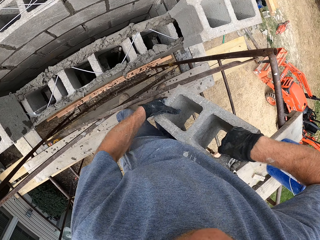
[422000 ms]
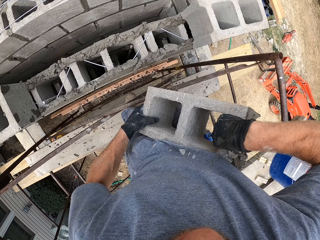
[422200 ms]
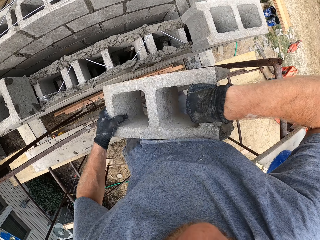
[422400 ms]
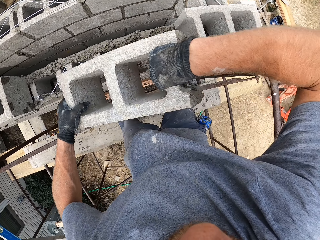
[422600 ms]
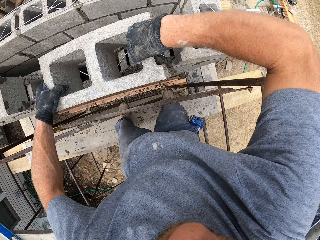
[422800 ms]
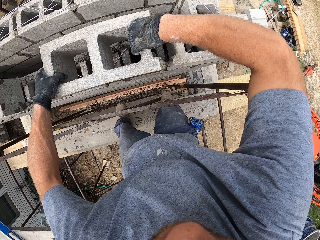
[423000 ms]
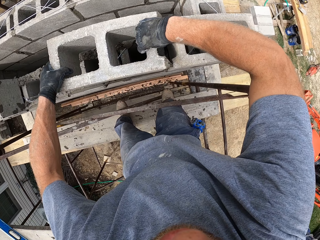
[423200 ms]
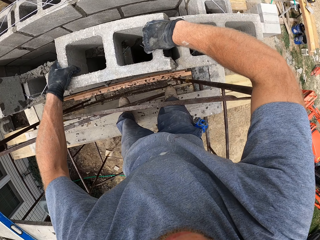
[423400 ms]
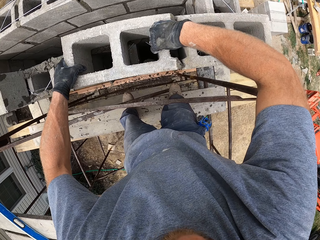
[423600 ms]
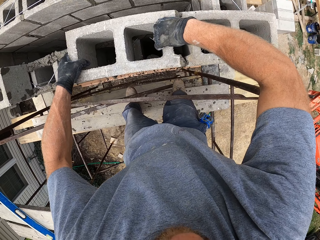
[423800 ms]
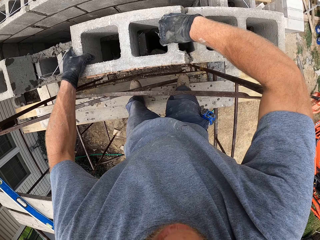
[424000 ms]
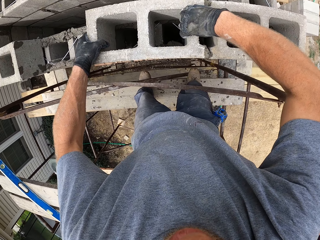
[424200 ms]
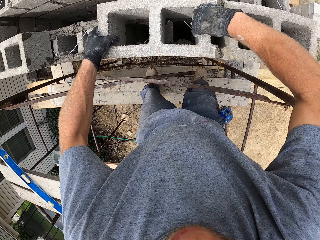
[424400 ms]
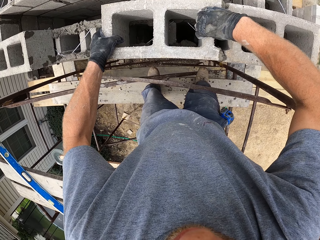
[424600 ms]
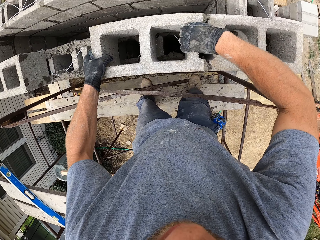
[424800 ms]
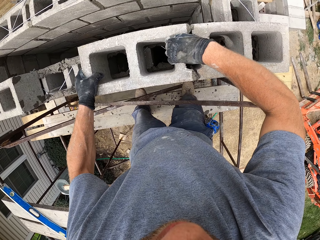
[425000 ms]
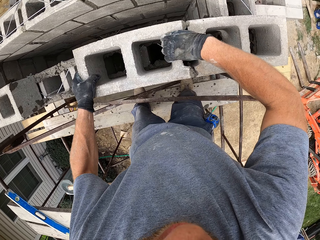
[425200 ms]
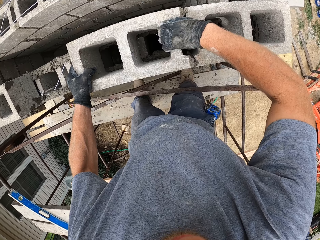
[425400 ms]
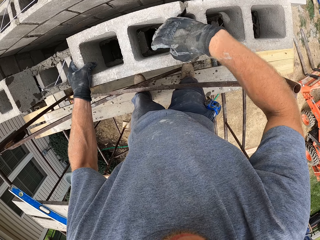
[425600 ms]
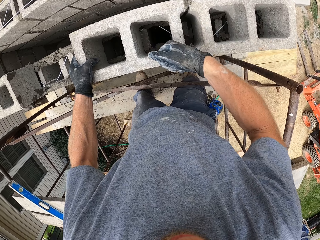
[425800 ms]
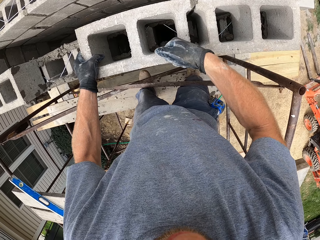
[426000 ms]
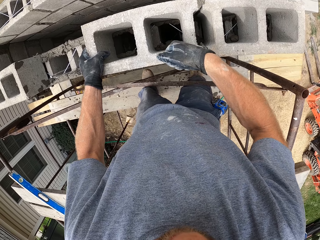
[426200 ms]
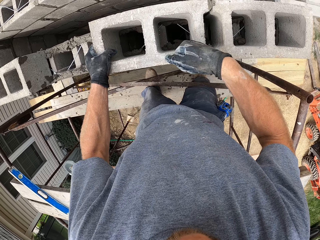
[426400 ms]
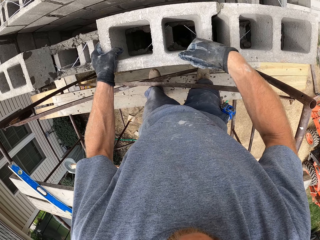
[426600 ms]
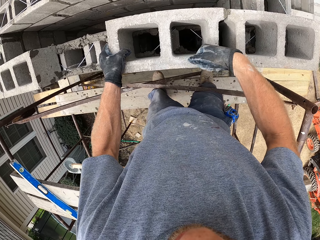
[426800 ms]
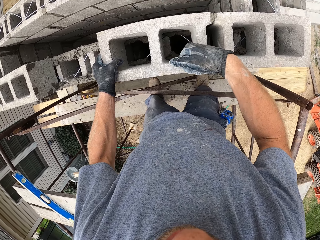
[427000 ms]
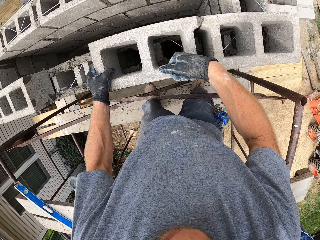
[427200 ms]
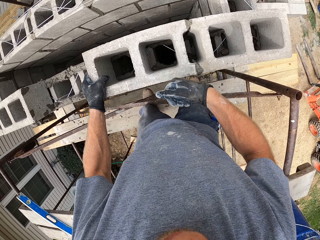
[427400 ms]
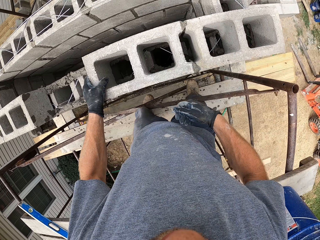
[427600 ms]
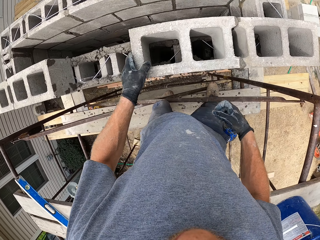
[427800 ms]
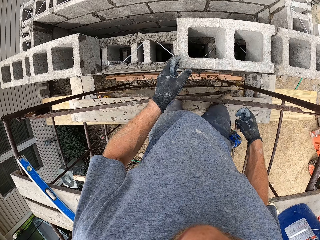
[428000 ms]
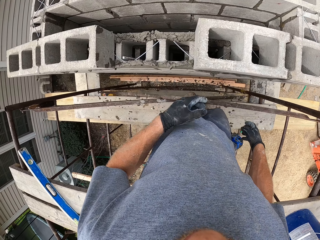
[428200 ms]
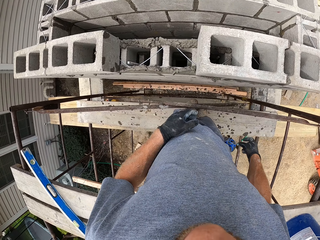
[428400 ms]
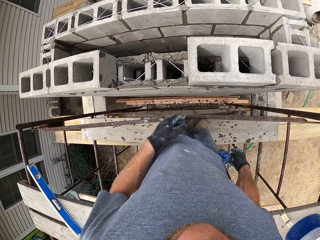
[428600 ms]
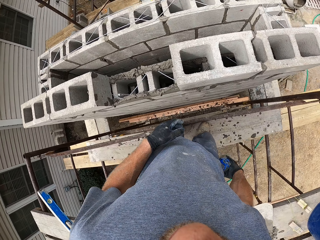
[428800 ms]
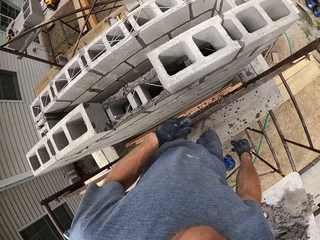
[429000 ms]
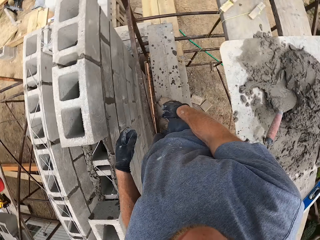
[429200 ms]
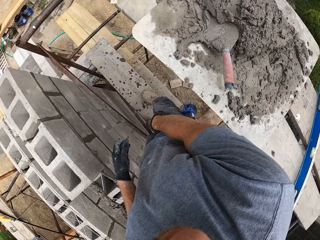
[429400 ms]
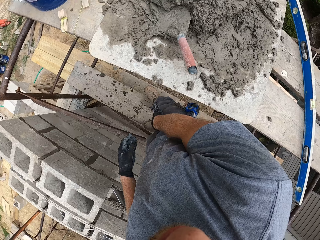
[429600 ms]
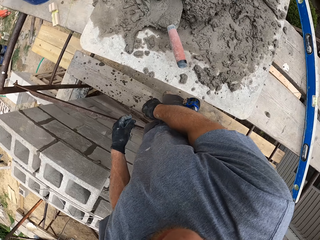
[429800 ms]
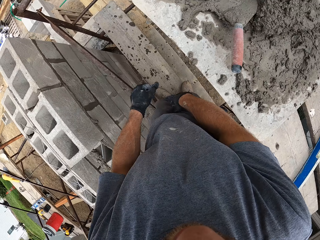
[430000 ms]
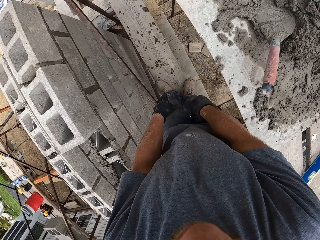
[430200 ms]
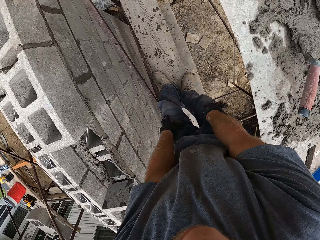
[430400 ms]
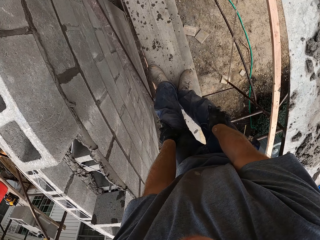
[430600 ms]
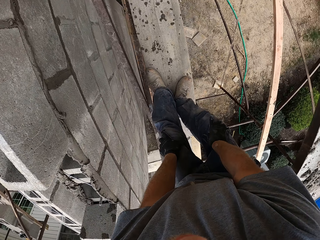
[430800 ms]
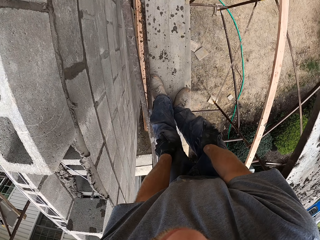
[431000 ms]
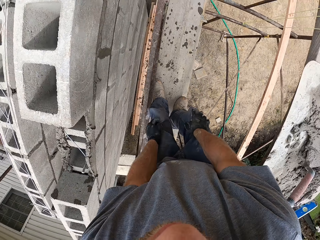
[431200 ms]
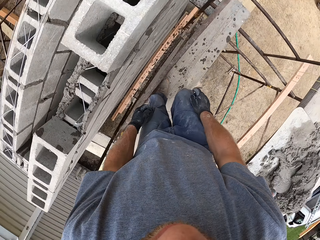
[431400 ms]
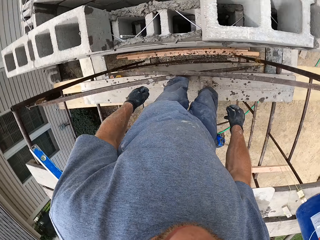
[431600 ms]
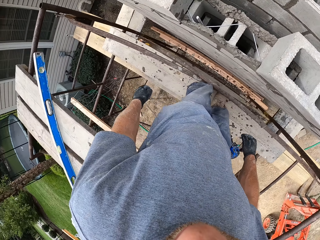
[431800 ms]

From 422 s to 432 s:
The camera wearer places the concrete brick on the heap of concrete bricks with mortar. He hits the concrete brick with his right hand. He looks around the construction site.

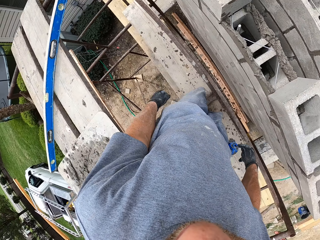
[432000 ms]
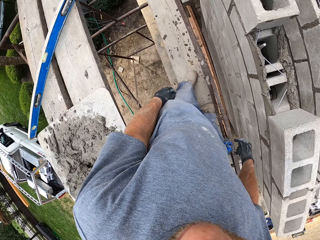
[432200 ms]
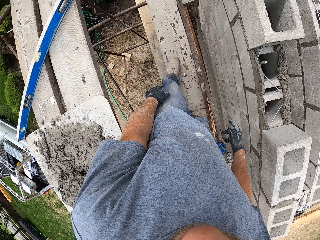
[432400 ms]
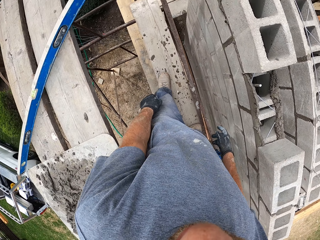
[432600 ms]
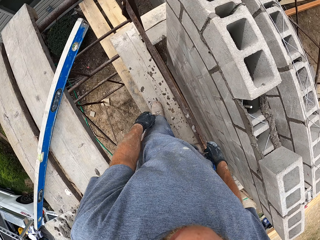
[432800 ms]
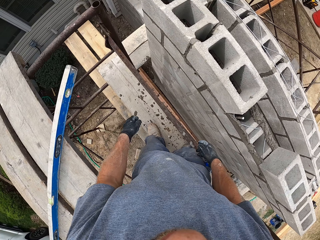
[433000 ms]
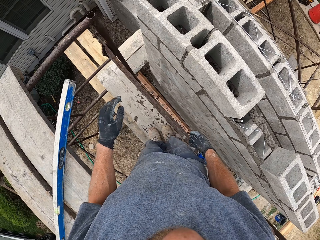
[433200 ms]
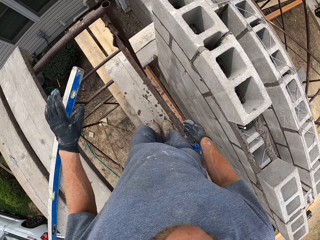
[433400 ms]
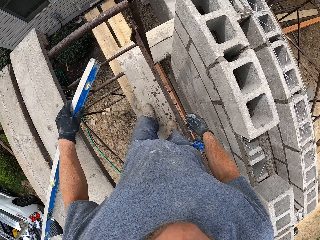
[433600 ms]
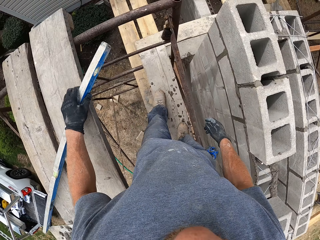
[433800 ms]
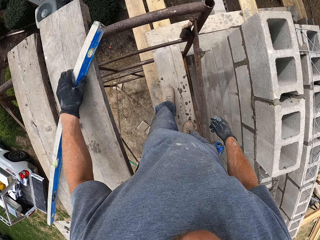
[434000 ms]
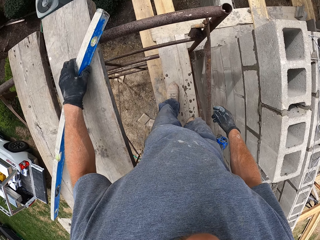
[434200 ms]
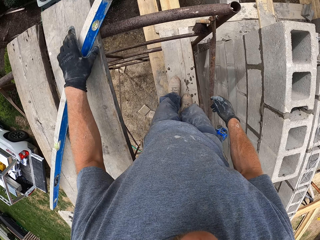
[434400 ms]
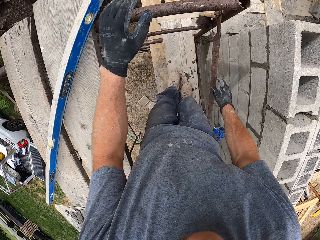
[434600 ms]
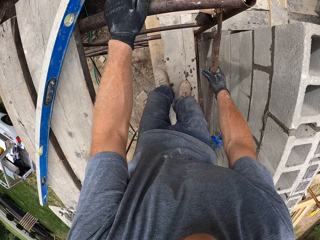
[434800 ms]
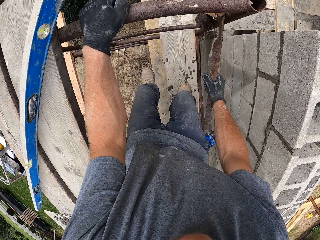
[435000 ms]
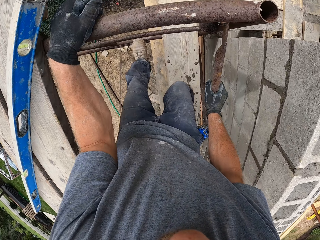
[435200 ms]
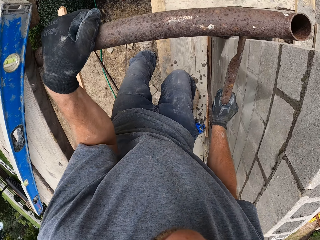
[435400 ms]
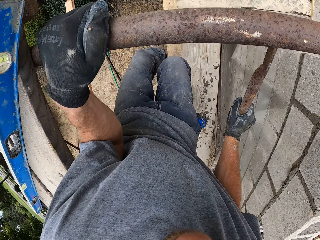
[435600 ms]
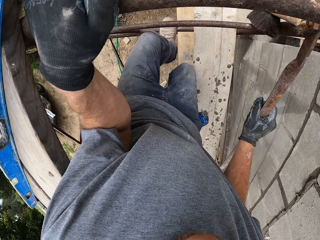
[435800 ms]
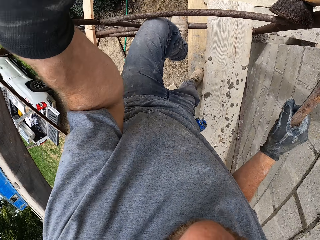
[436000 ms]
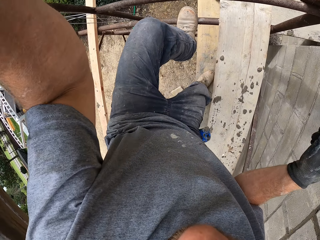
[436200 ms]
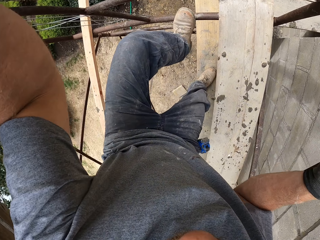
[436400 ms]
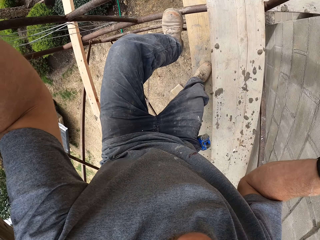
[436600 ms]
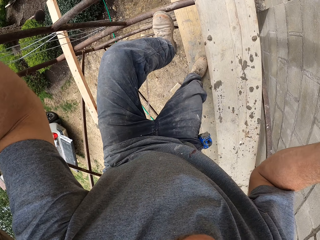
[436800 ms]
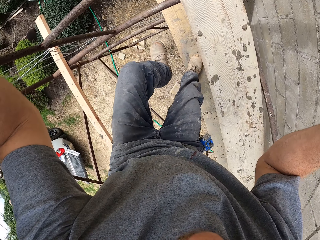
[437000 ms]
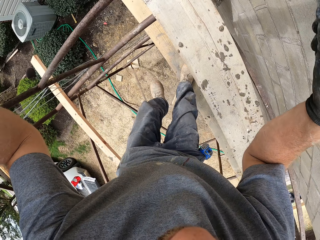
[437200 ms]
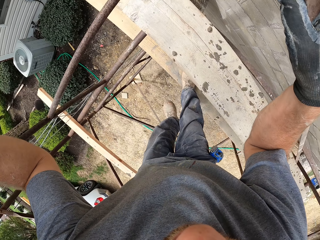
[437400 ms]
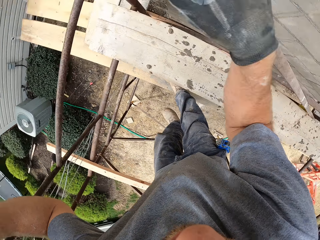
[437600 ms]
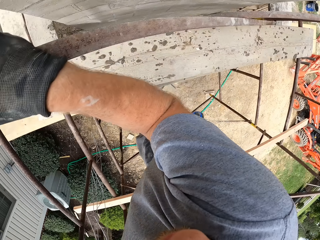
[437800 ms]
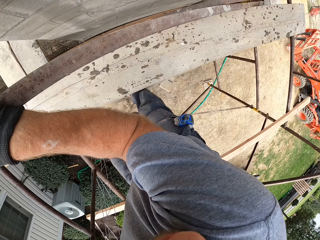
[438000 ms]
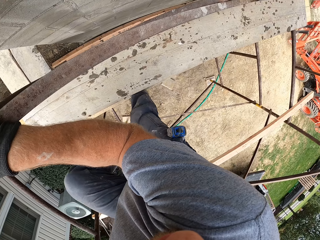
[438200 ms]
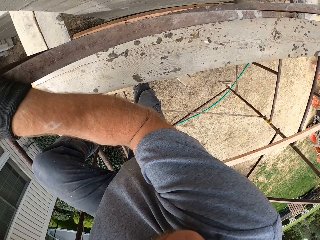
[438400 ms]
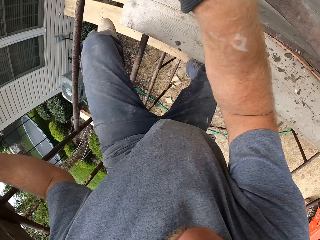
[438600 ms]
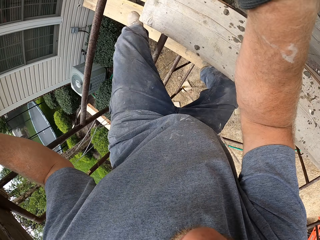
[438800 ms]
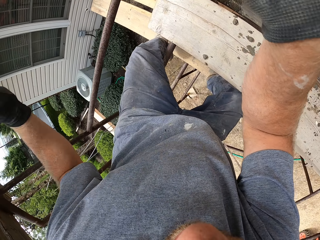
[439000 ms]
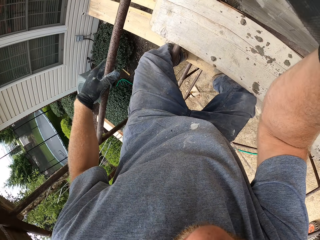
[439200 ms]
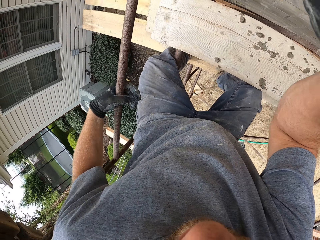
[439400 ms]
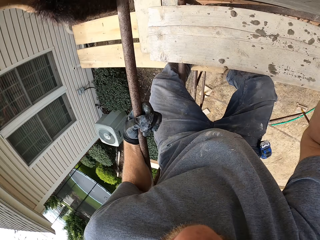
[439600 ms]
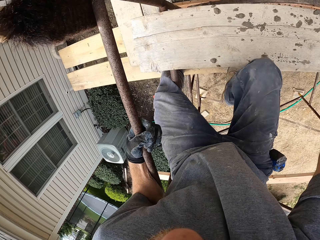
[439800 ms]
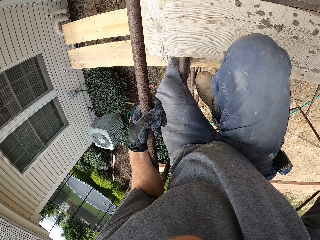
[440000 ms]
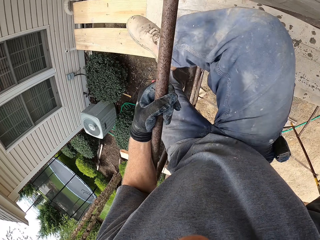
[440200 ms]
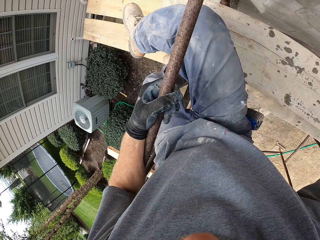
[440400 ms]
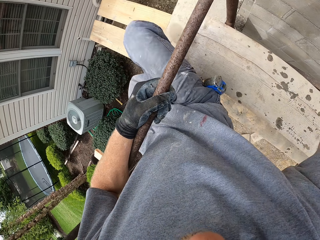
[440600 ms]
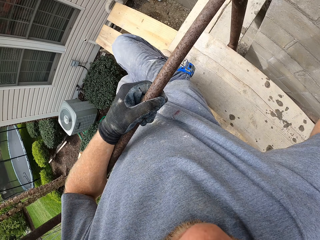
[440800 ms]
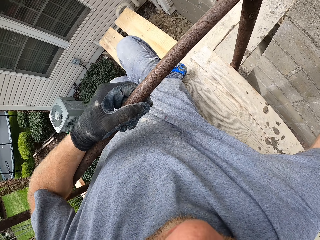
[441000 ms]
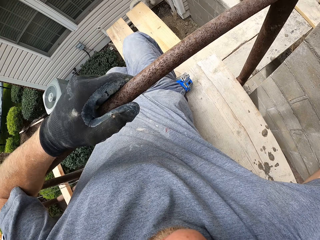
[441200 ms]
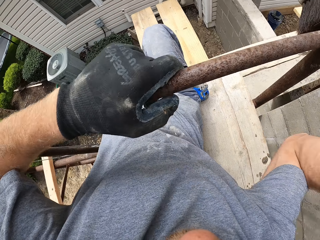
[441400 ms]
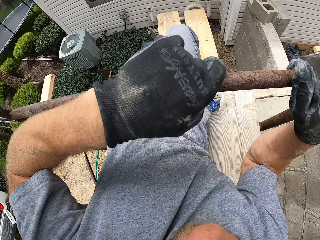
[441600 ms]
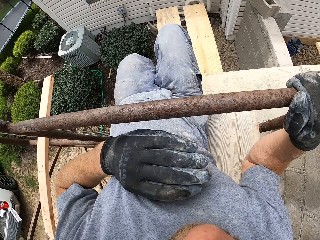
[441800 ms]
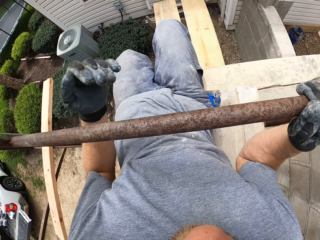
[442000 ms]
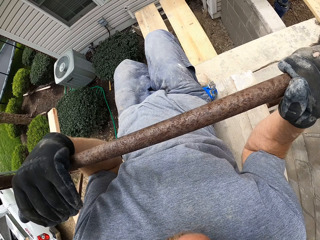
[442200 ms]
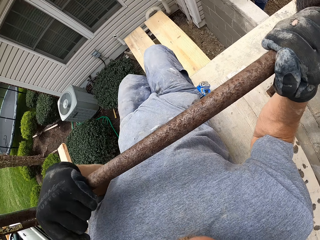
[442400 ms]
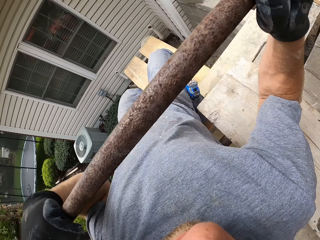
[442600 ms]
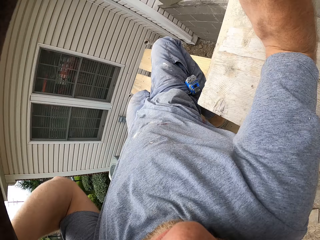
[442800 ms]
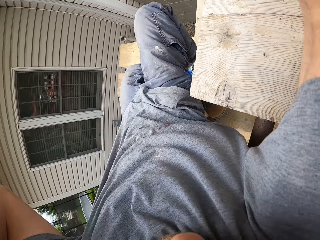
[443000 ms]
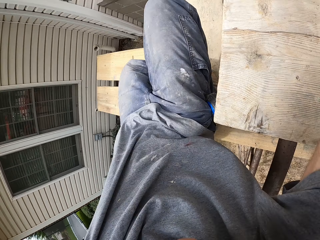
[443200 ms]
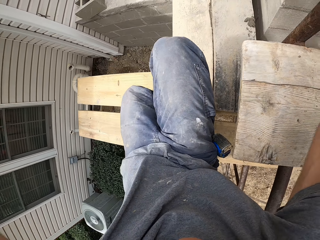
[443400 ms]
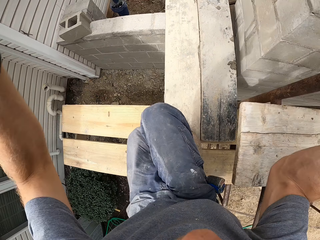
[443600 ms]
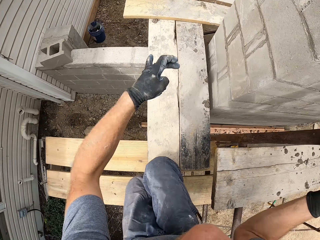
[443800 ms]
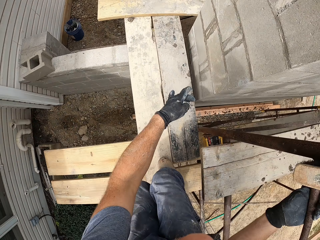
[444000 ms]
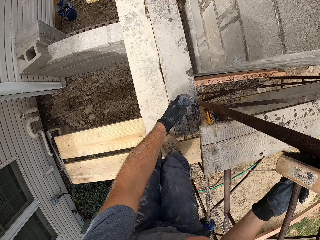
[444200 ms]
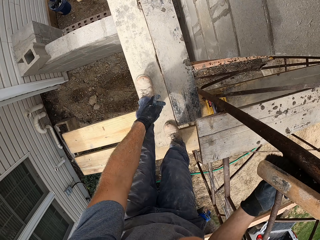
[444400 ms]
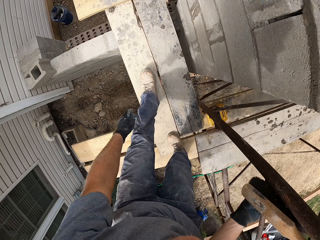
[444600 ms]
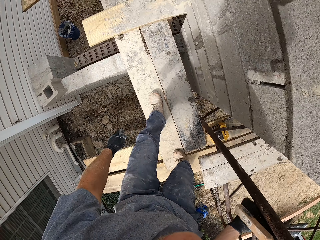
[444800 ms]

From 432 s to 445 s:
The camera wearer walks around the construction site. They adjust the line level on the plank. They maneuver around a metal construction frame. They climb down the scaffold.
